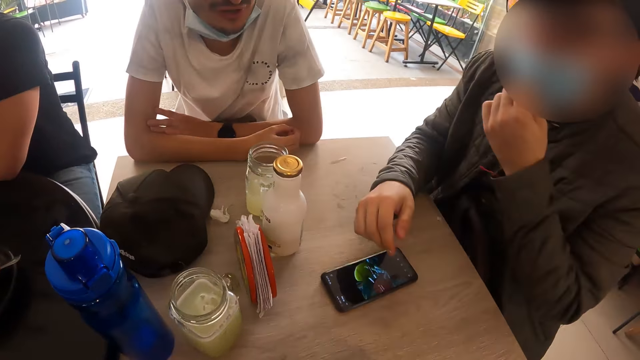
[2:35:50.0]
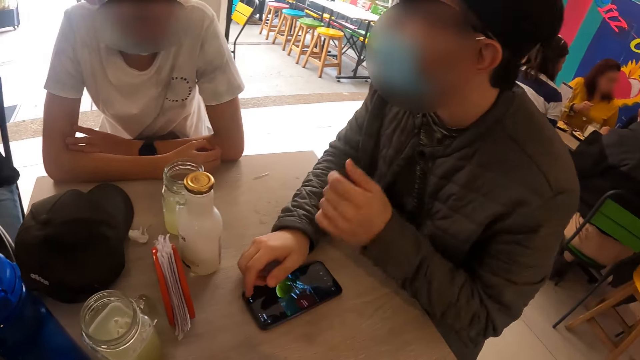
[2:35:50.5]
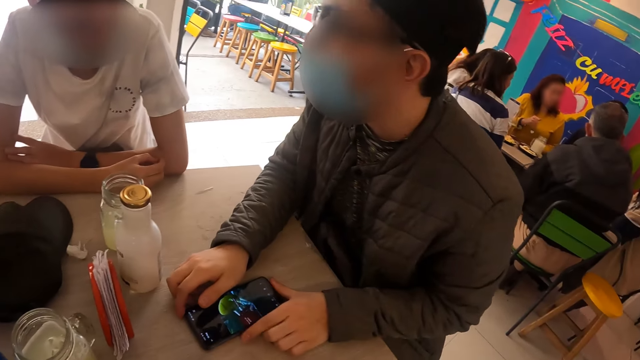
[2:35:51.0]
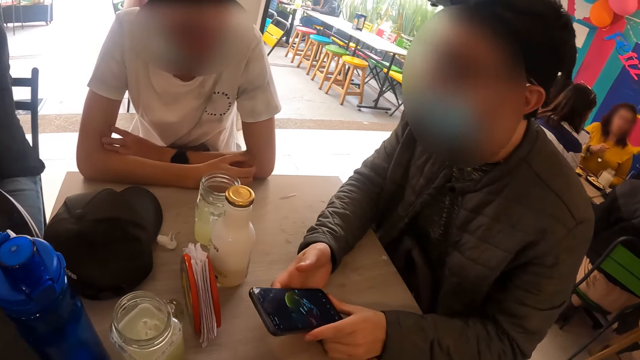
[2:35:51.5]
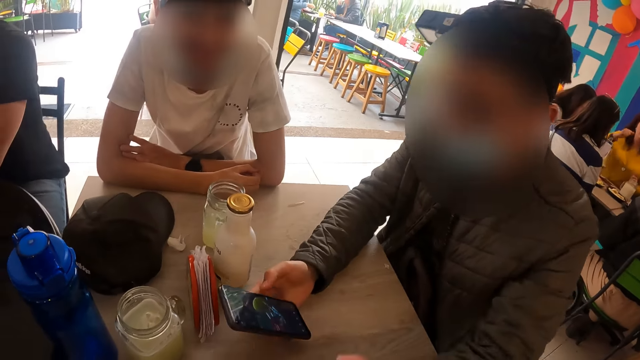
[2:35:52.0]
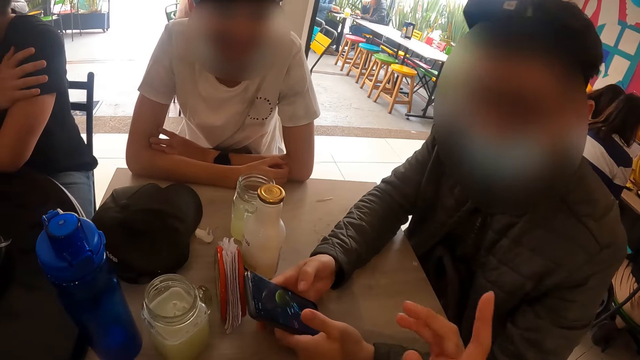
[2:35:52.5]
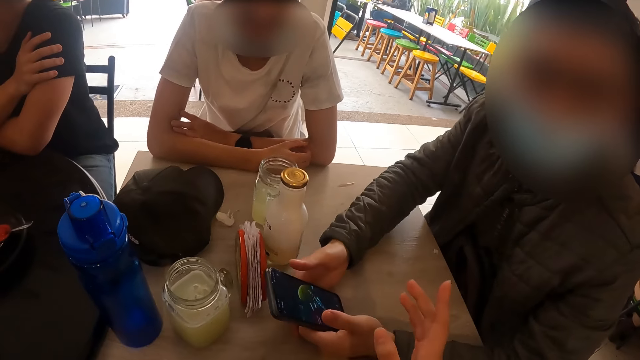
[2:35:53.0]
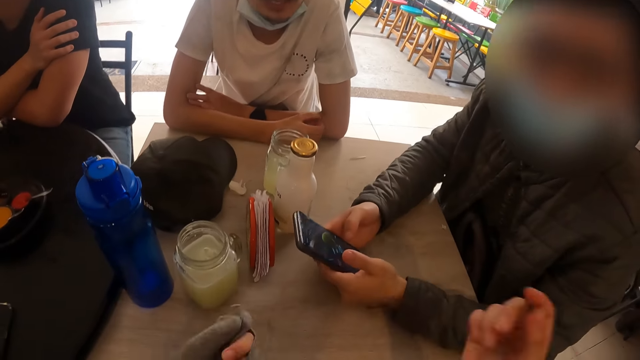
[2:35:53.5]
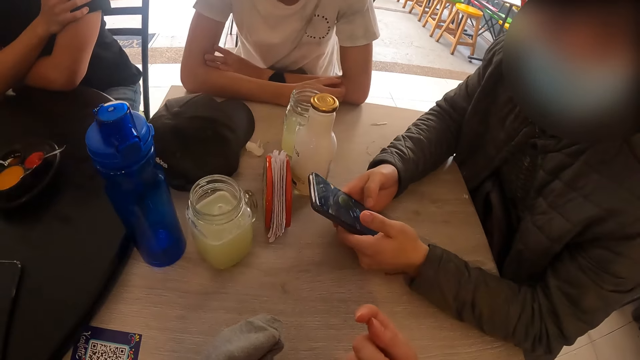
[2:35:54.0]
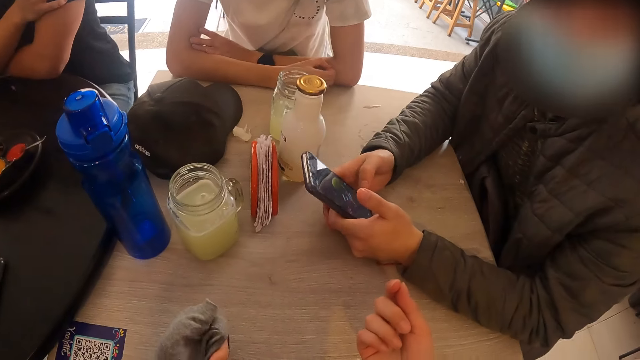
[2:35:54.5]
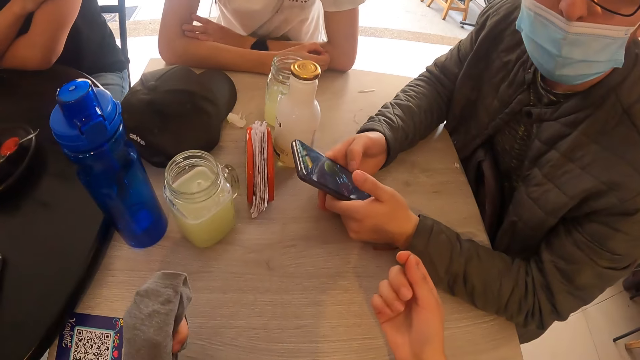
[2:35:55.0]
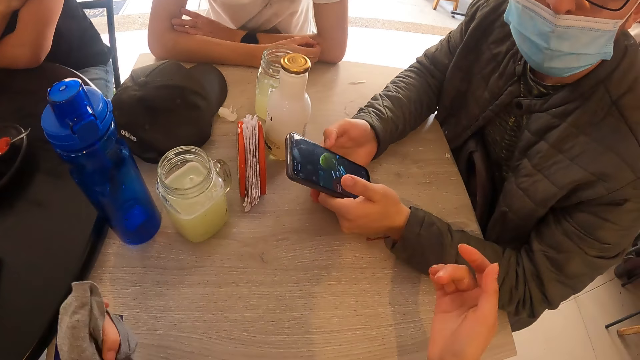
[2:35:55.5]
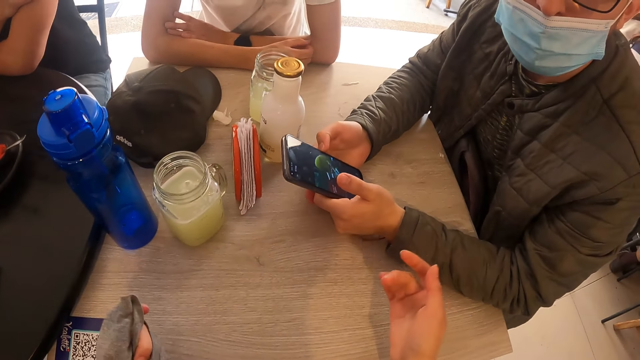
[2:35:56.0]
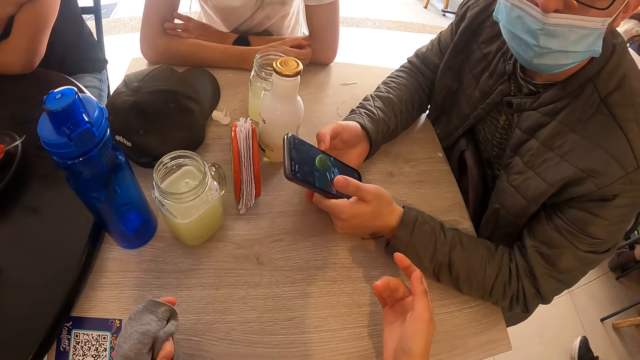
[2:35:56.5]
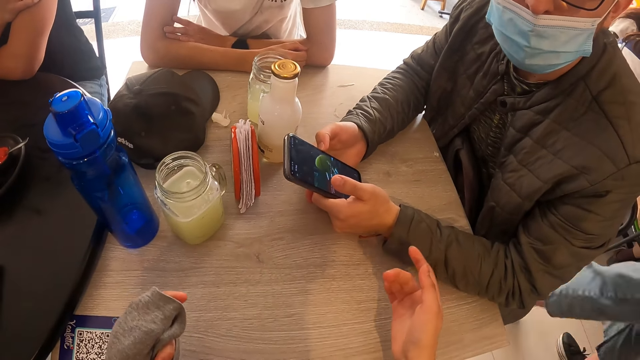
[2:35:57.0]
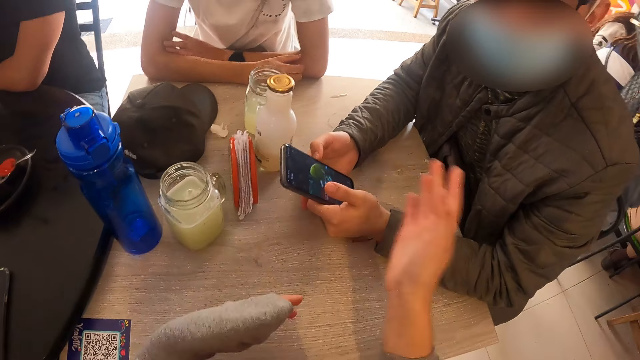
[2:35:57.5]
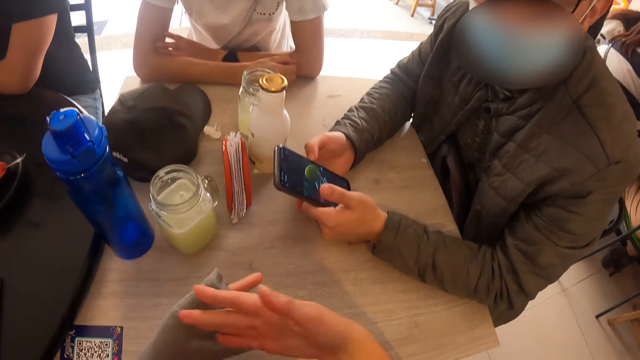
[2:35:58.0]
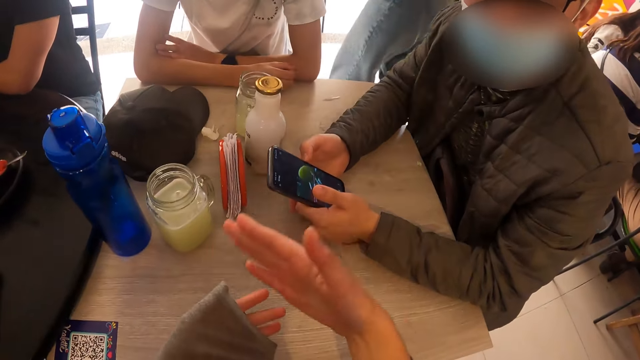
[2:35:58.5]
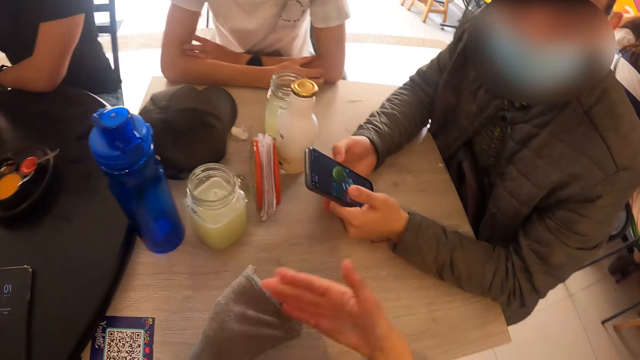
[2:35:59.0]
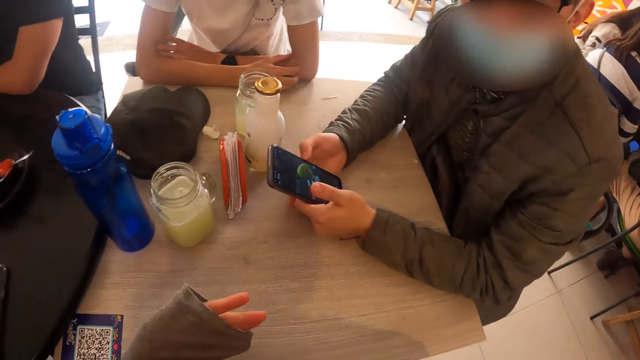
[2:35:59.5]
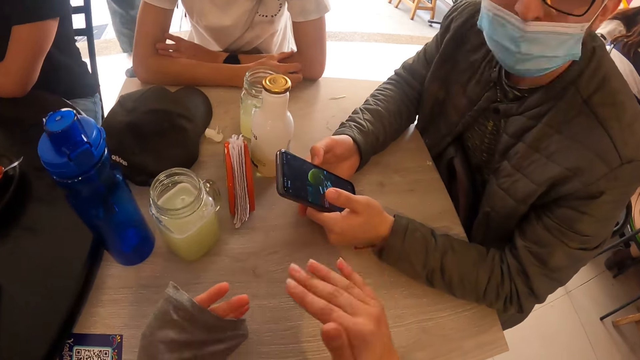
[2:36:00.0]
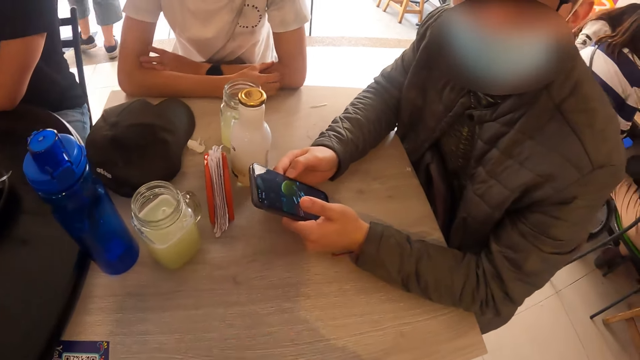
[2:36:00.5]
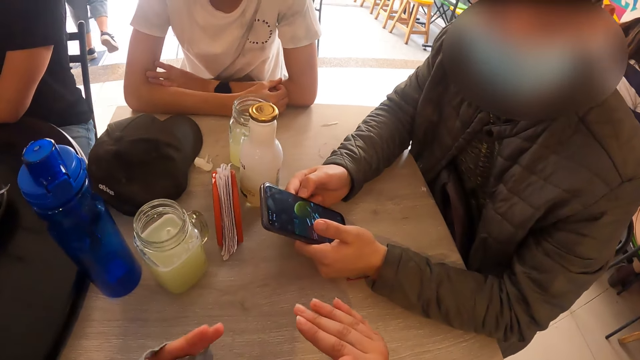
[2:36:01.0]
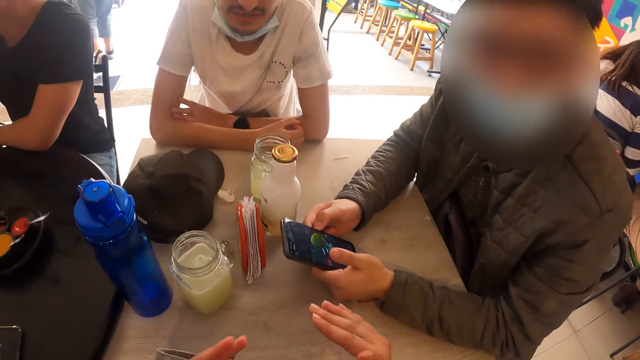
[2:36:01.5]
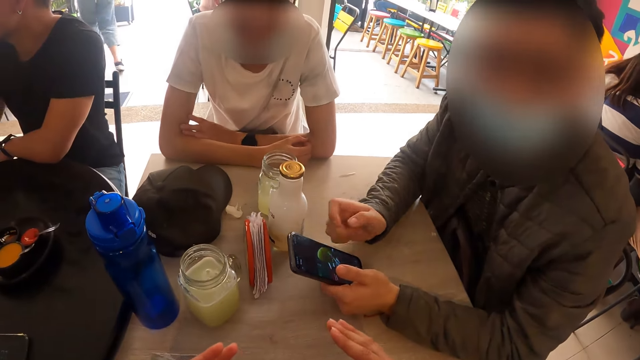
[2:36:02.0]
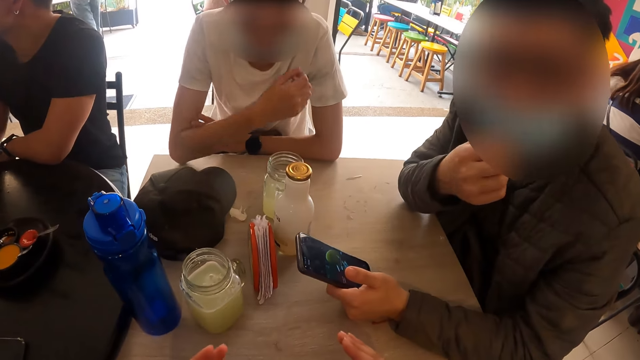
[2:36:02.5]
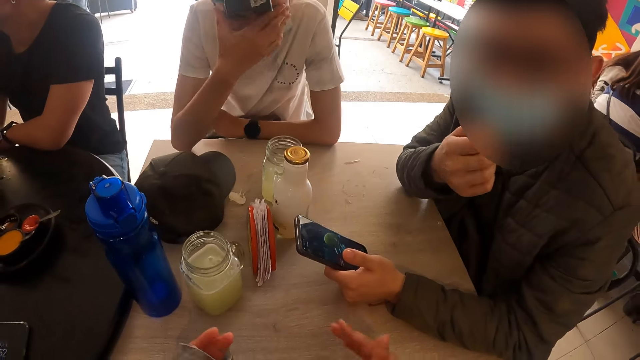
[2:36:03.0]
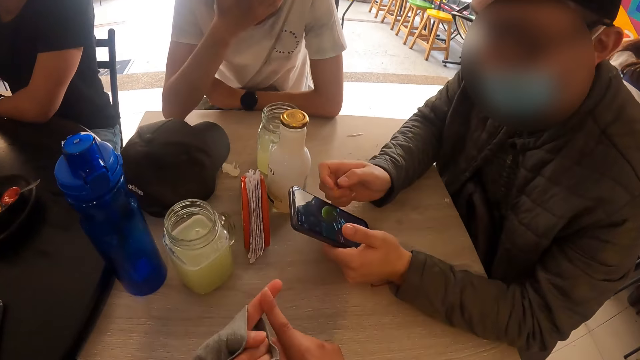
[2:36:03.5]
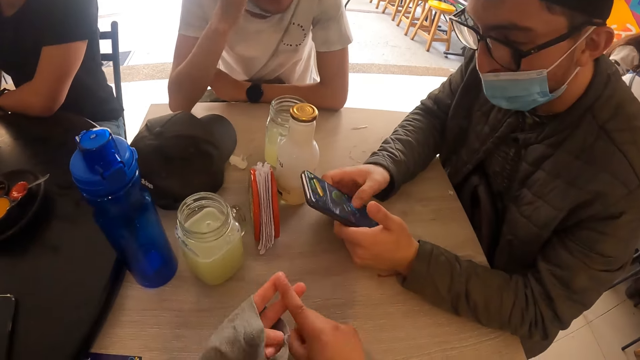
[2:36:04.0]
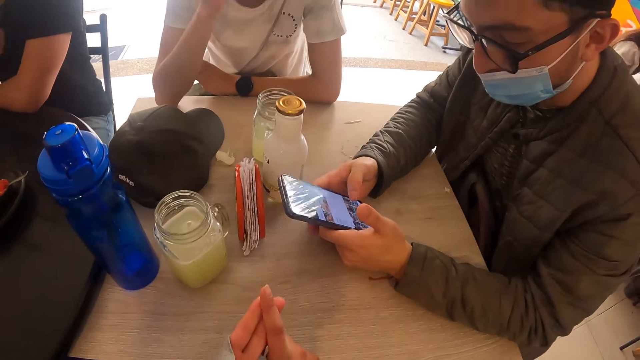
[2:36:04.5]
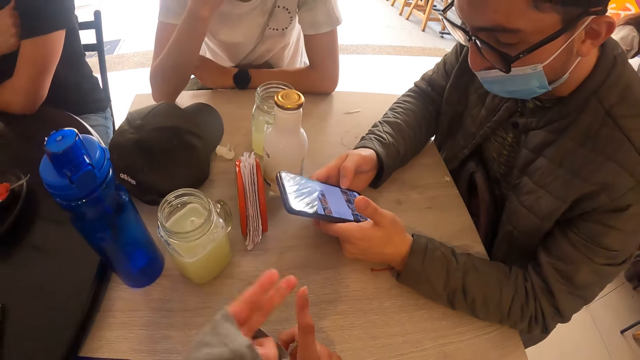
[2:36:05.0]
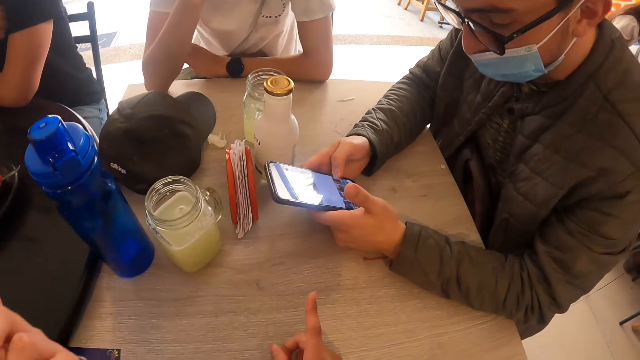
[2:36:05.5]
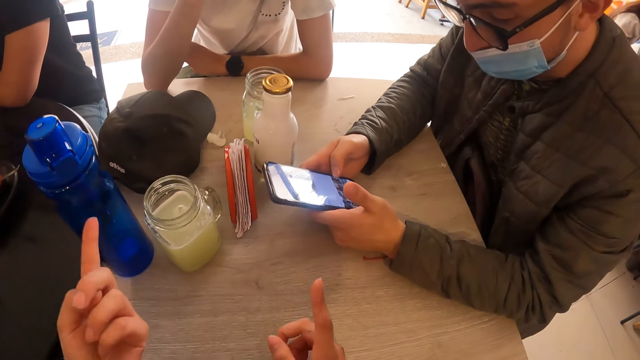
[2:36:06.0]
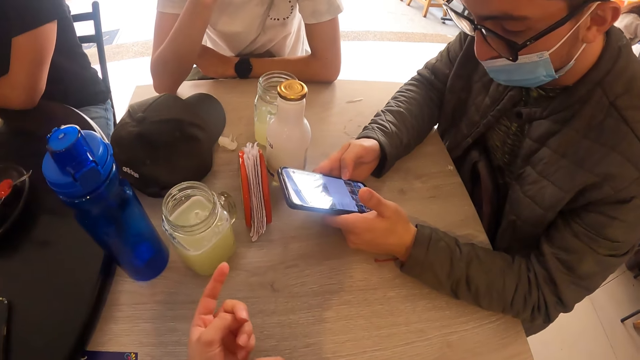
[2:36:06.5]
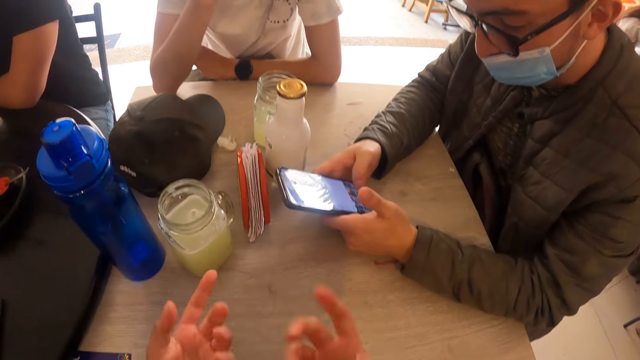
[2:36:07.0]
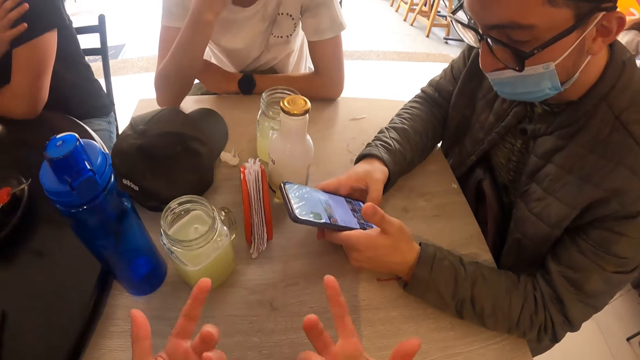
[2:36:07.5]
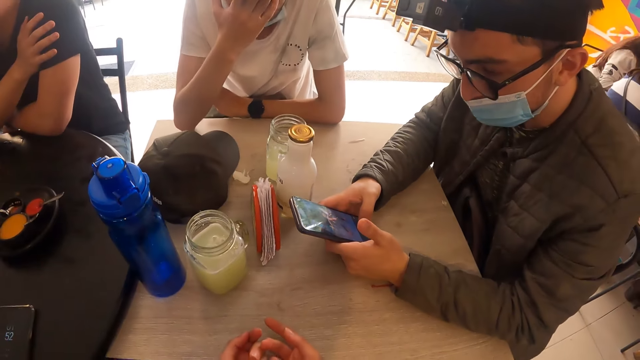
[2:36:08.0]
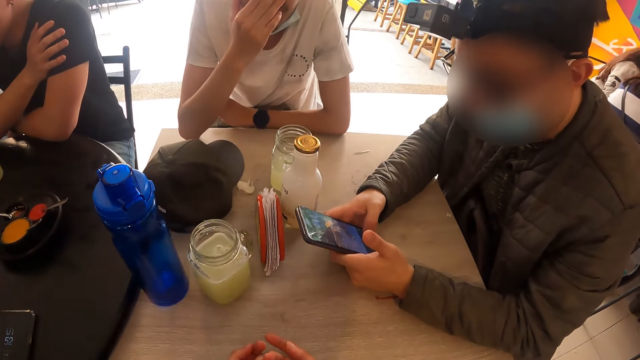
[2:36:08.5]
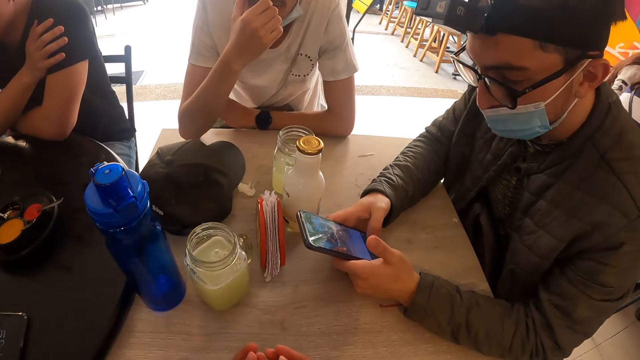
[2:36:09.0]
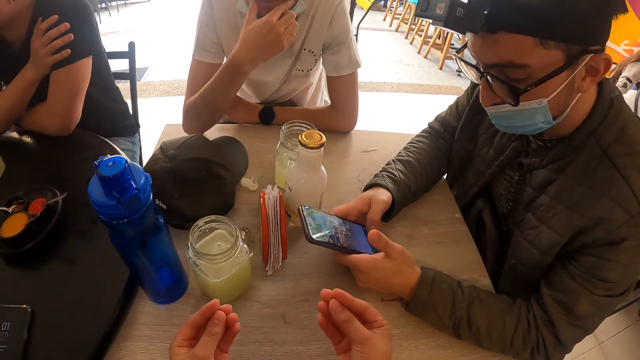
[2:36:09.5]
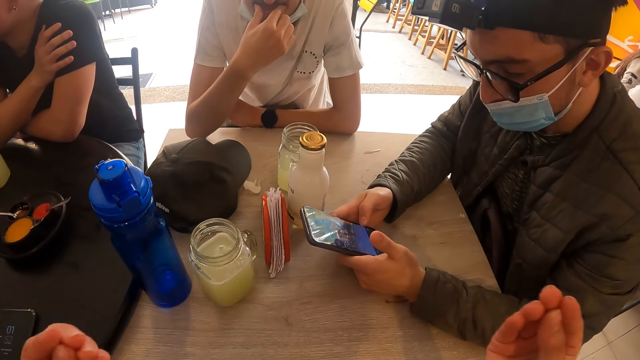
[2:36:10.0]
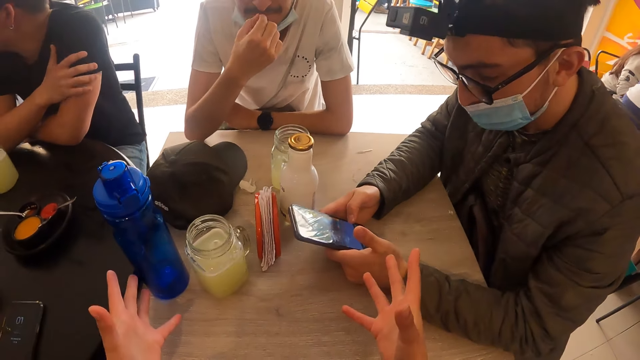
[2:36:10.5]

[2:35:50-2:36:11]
A man adjusts his nose mask with his left hand. The camera wearer interacts with another man and the first man. The first man picks up the phone from the table with both hands. The camera wearer interacts with the other man and the first man. The first man holds the phone. The first man adjusts his nose mask with his right hand and operates the phone with both hands. The camera wearer interacts with the other man and the first man.
